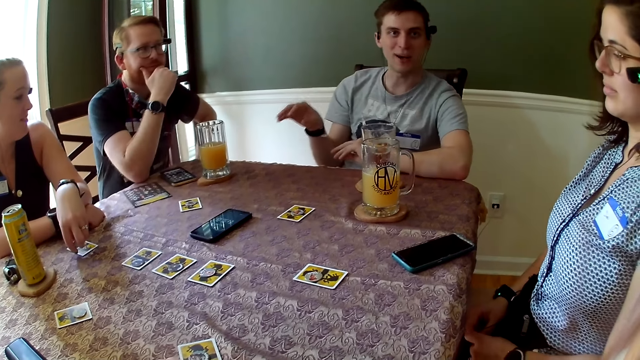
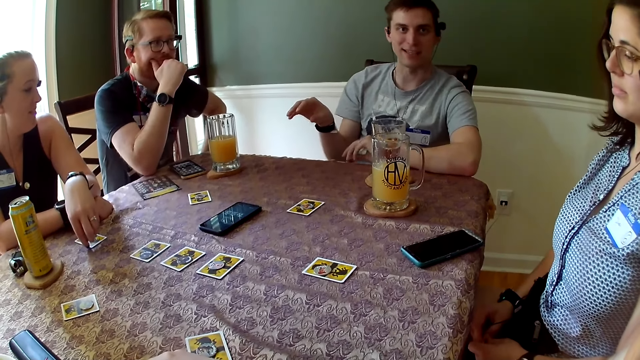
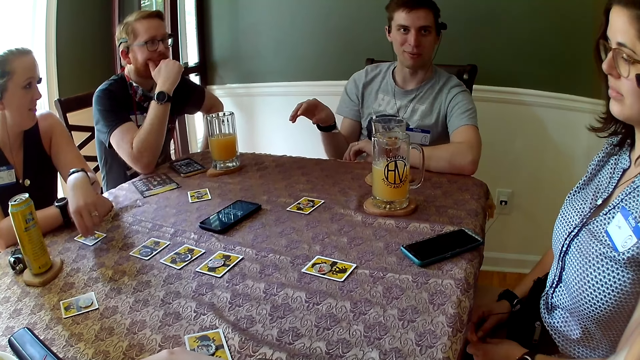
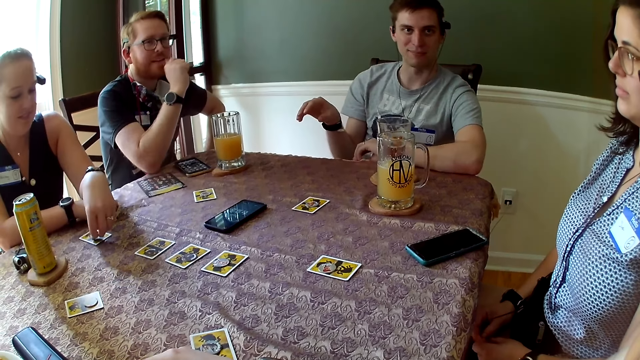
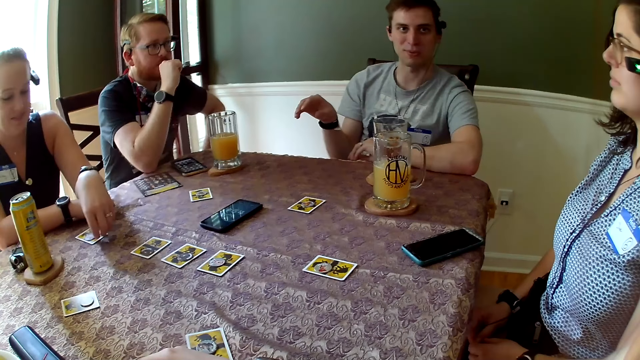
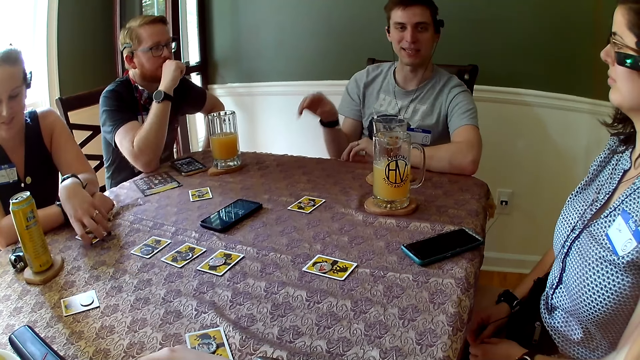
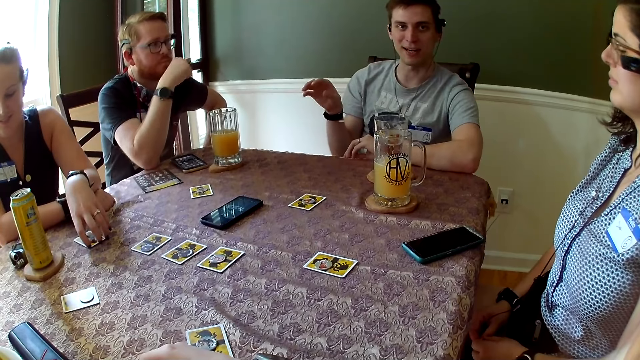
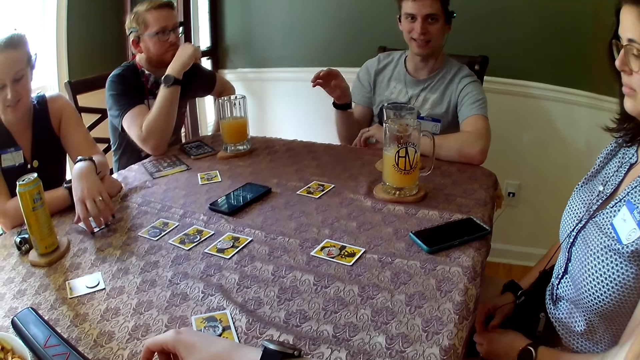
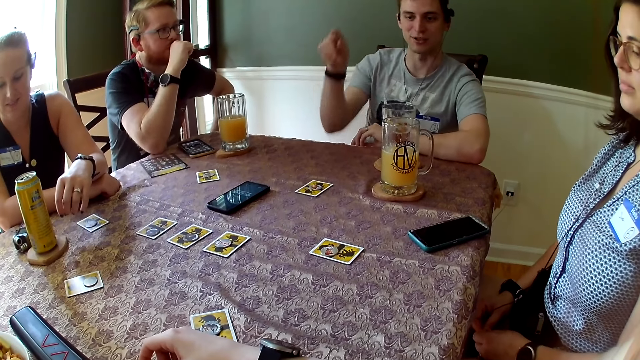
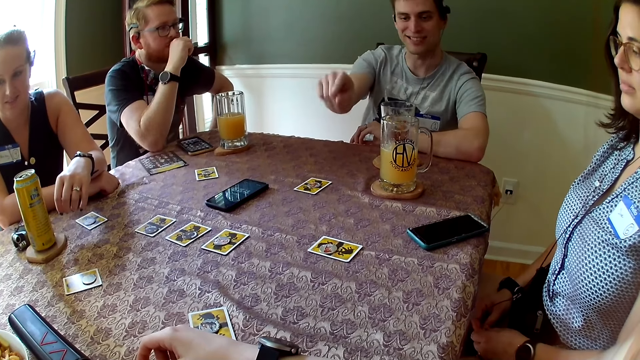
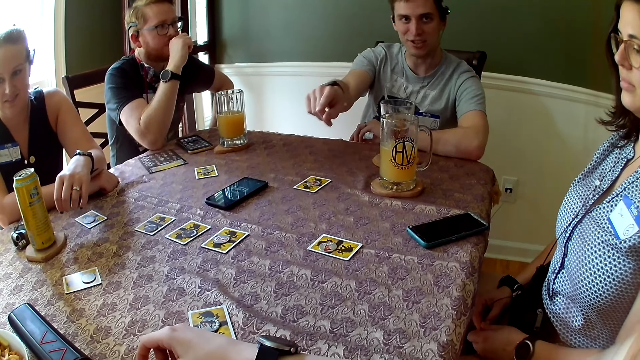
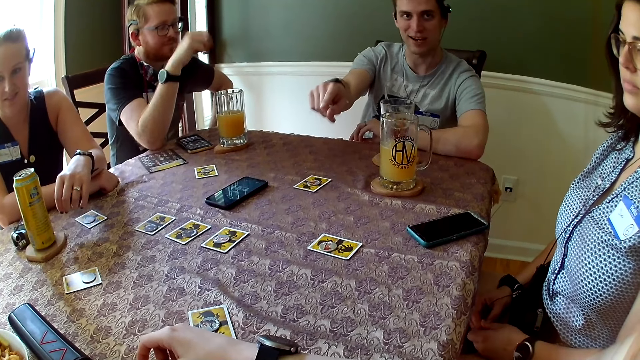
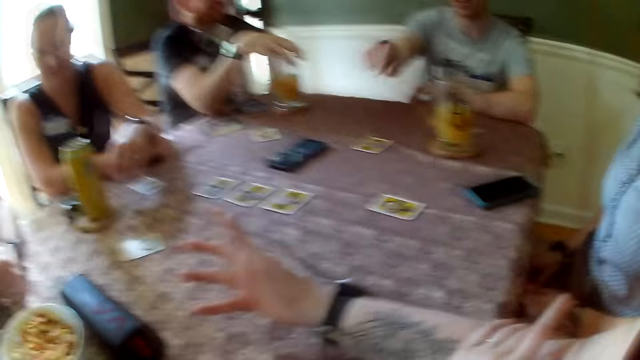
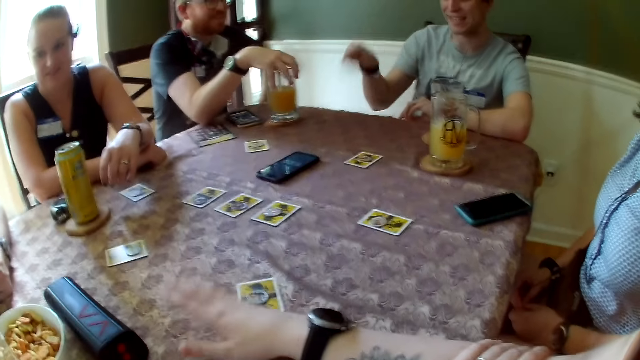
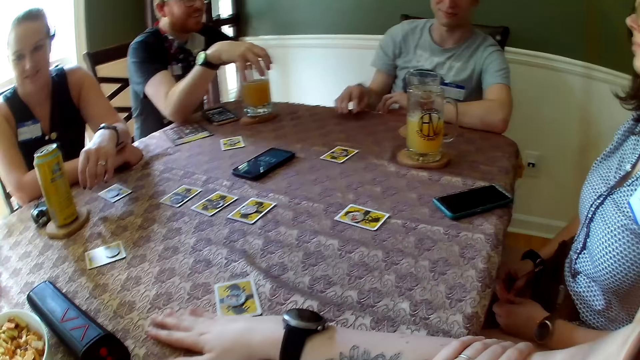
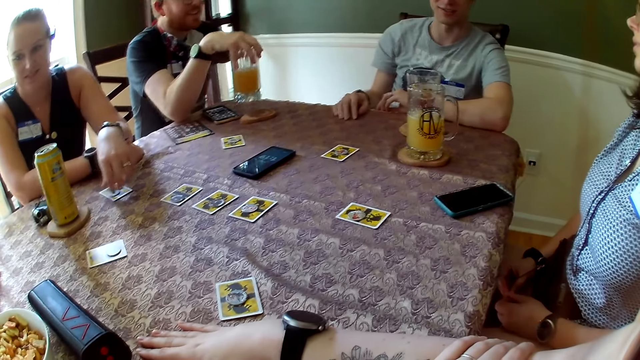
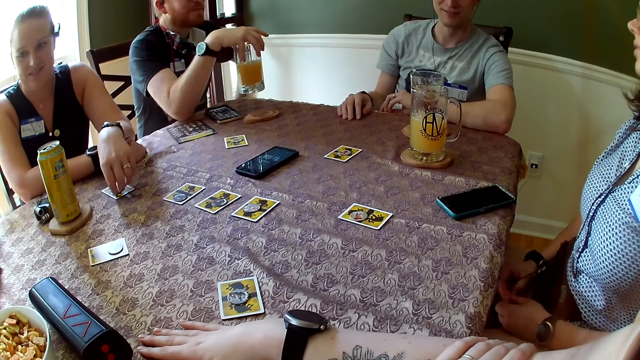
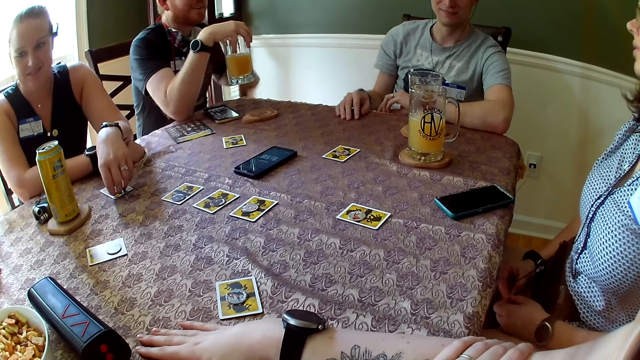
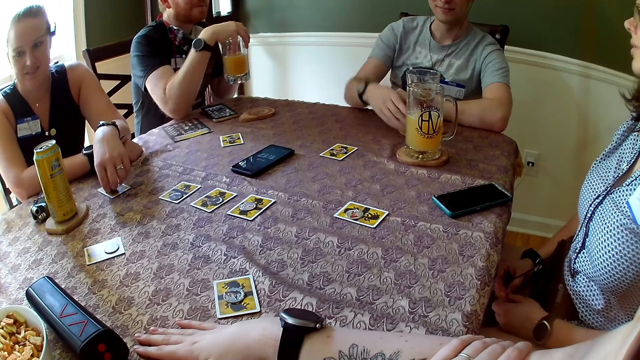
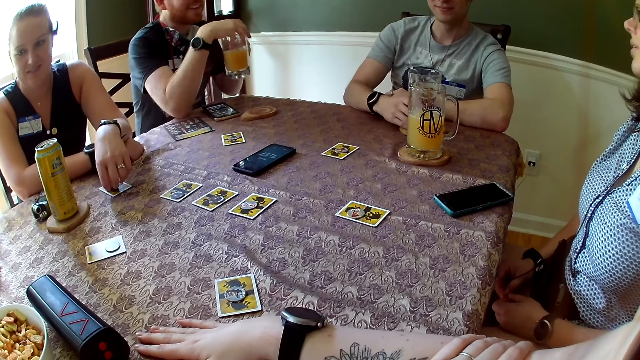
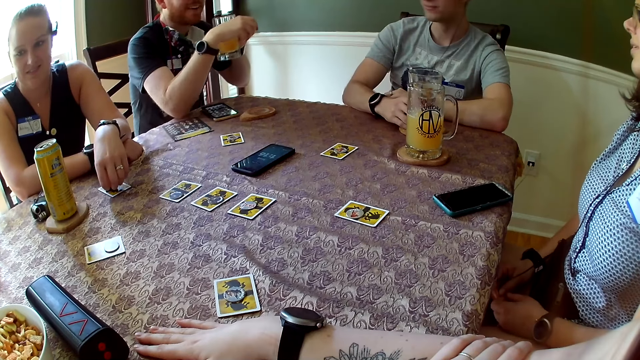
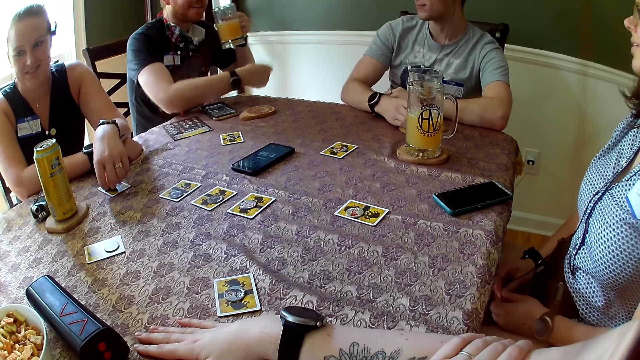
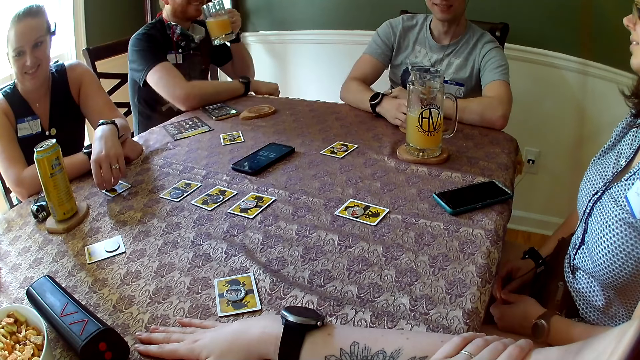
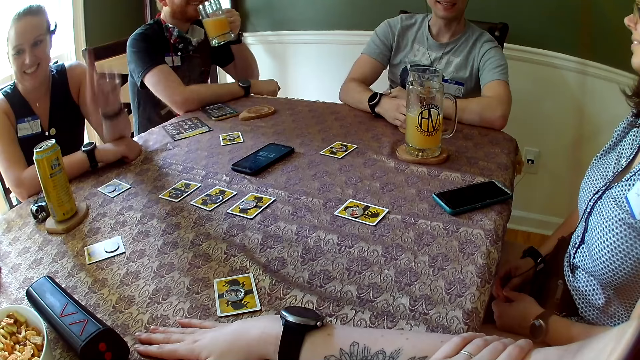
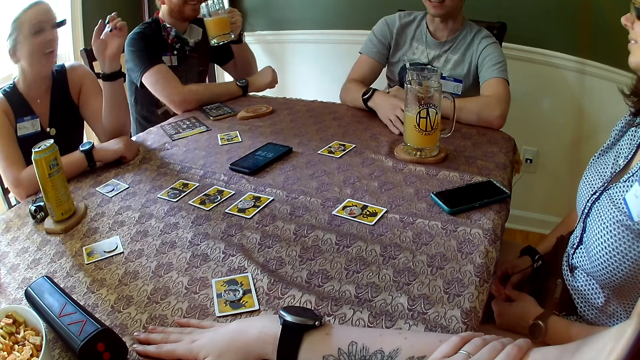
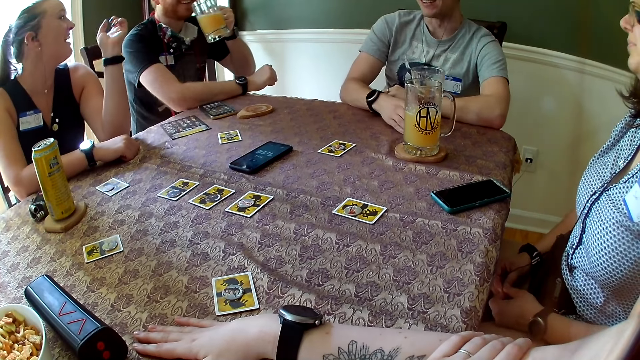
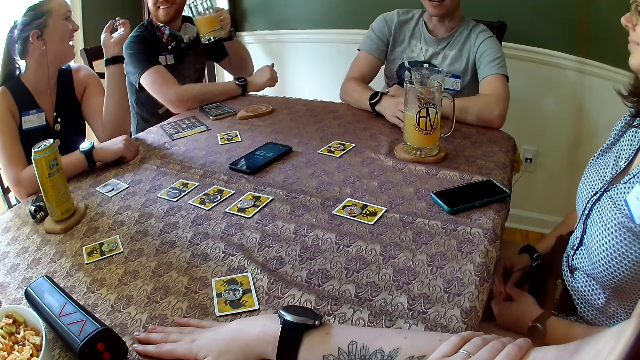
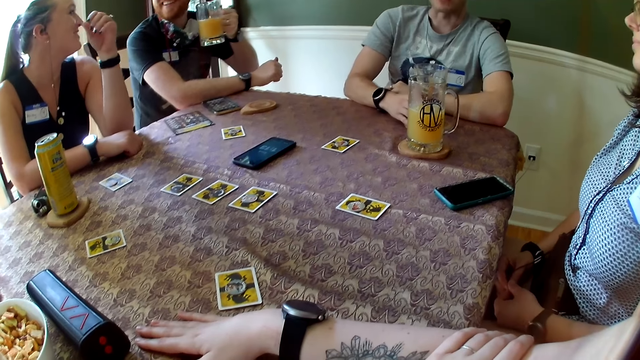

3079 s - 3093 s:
The man converses with another man. The camera wearer gesticulates with her right hand. The first man picks up the cup of juice on the coaster on the table with his right hand. The other man puts his right hand on the table. The first man converses with the other man. The first man passes the cup to his left hand. The camera wearer converses with people at the table. The other man holds the cup of wine on the table with his right hand. A woman converses with the first man. The woman gesticulates with her right hand. The other man converses with the camera wearer and the other people.

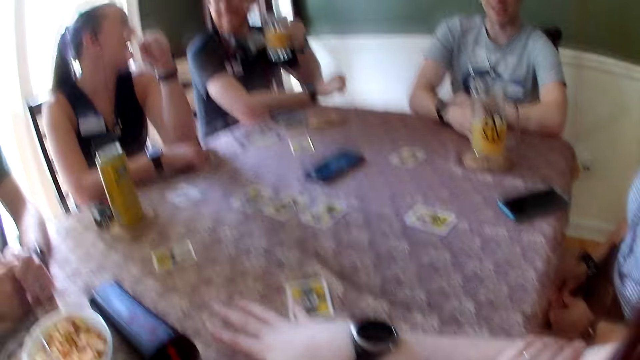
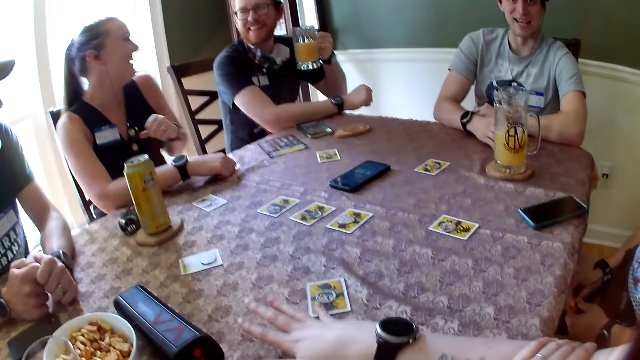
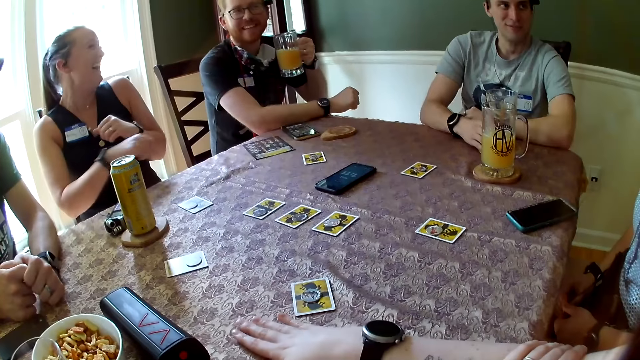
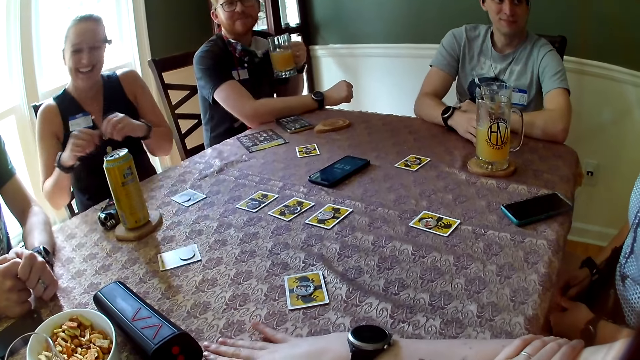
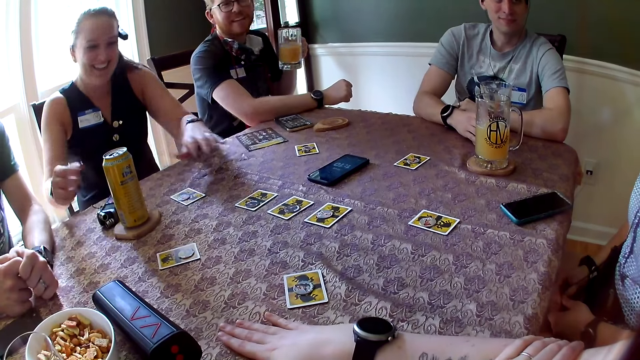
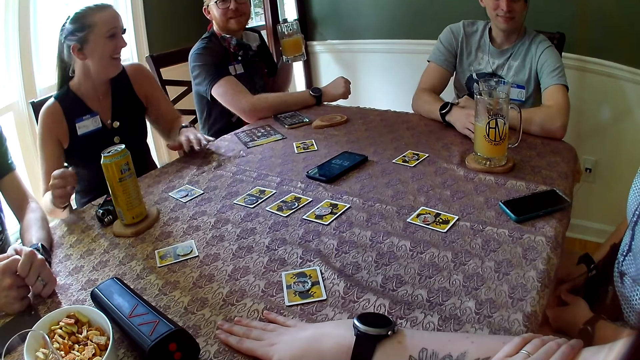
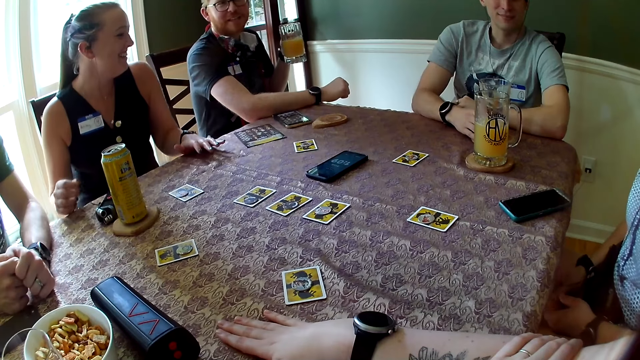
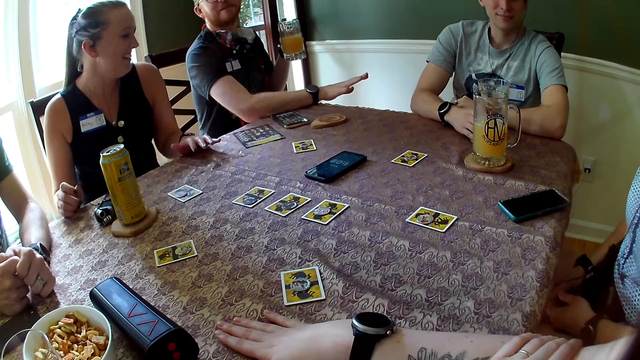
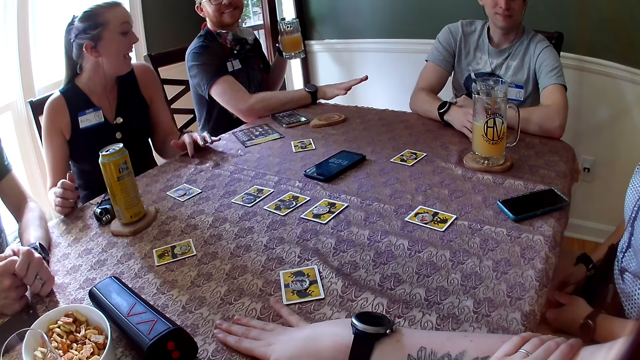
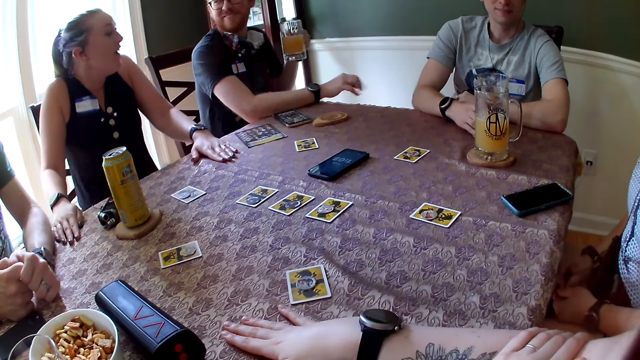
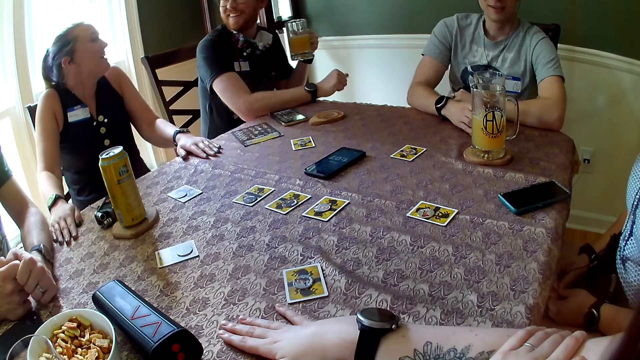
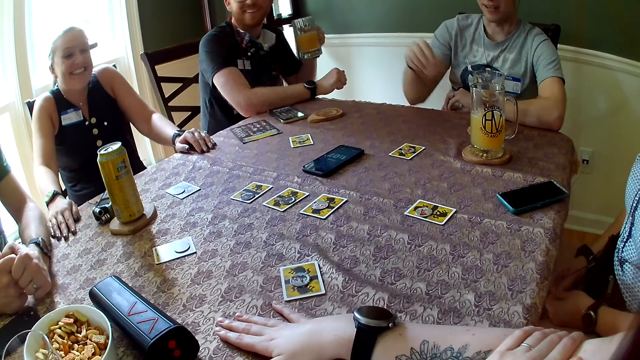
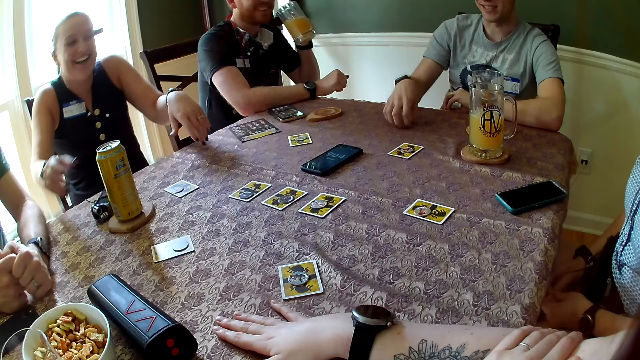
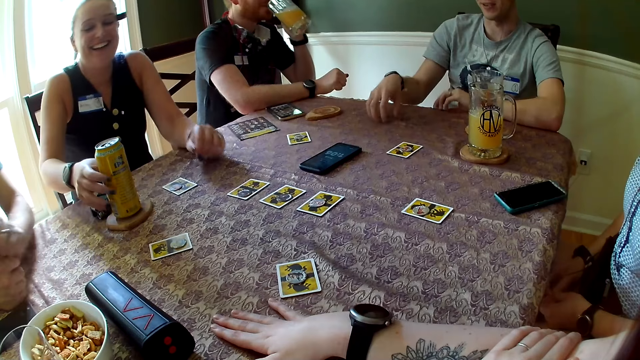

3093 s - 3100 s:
The man converses with the woman. Another man gesticulates with his right hand.
